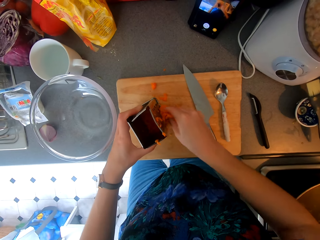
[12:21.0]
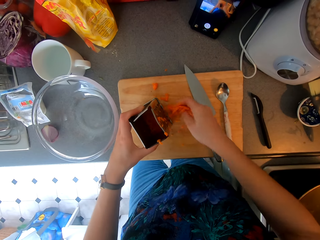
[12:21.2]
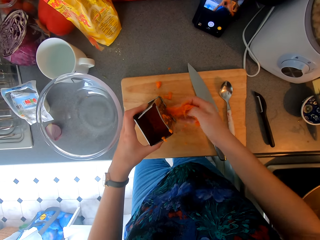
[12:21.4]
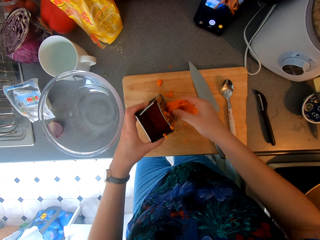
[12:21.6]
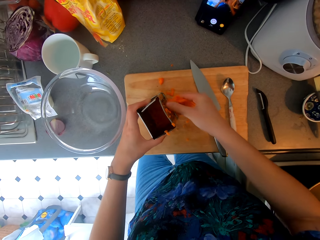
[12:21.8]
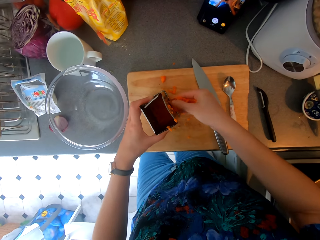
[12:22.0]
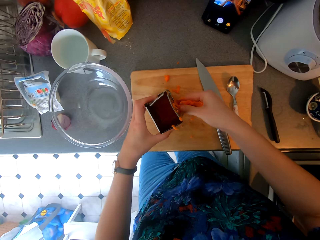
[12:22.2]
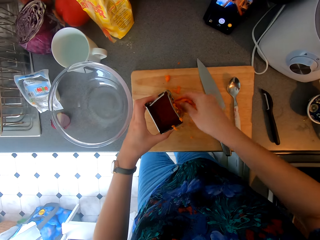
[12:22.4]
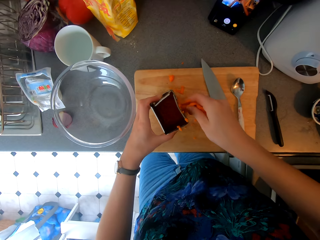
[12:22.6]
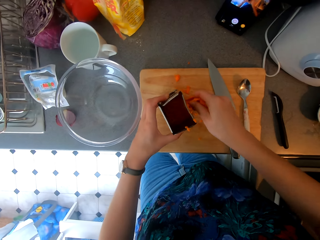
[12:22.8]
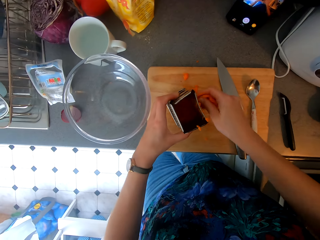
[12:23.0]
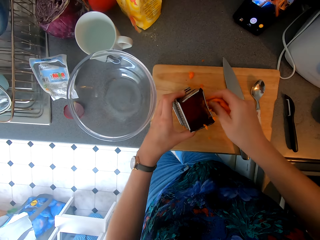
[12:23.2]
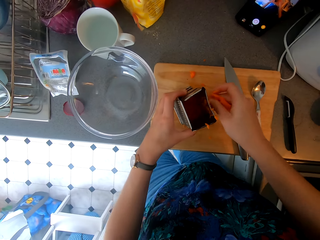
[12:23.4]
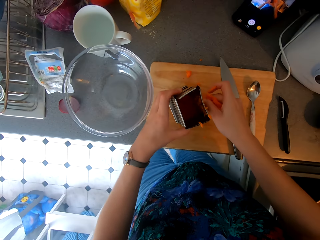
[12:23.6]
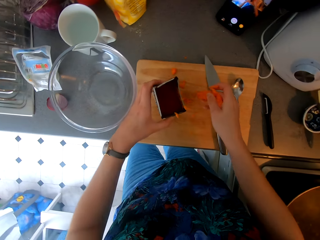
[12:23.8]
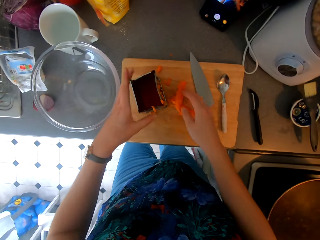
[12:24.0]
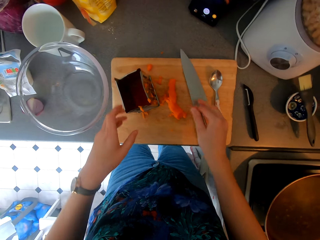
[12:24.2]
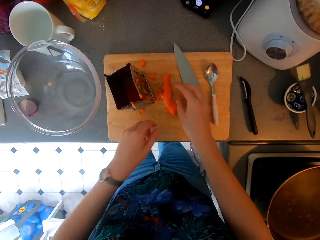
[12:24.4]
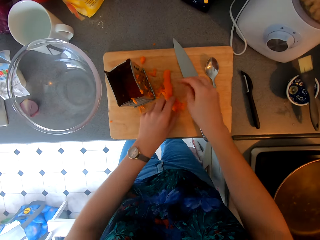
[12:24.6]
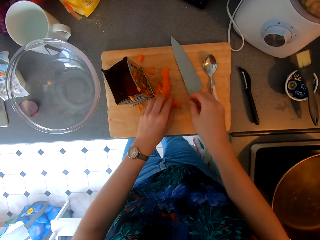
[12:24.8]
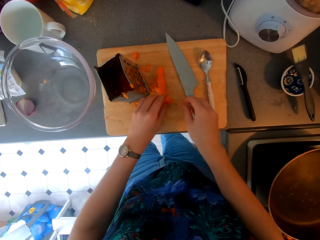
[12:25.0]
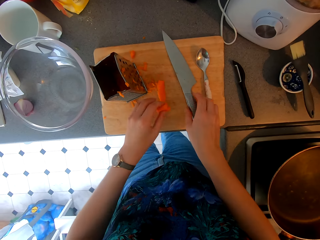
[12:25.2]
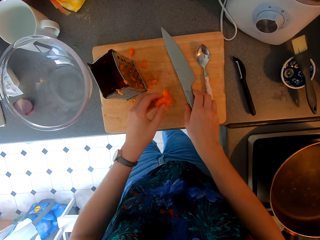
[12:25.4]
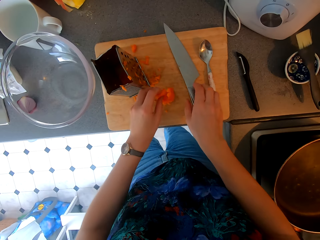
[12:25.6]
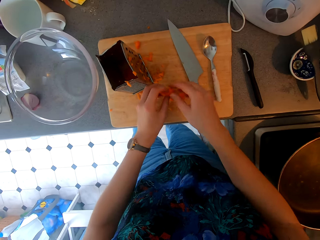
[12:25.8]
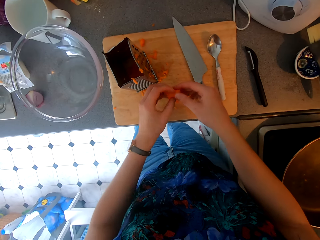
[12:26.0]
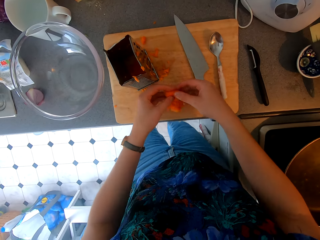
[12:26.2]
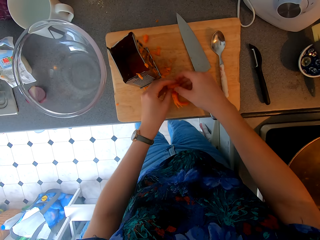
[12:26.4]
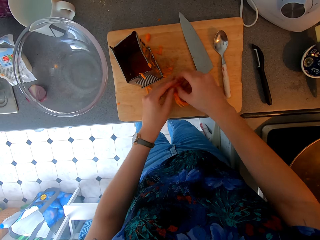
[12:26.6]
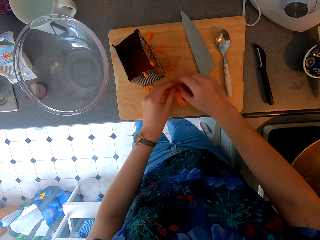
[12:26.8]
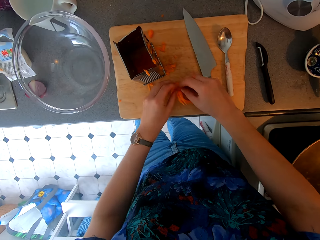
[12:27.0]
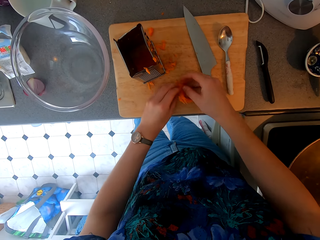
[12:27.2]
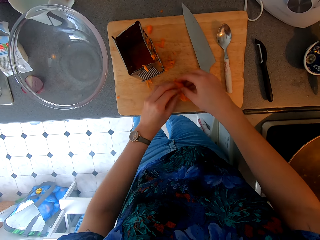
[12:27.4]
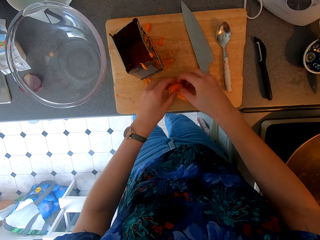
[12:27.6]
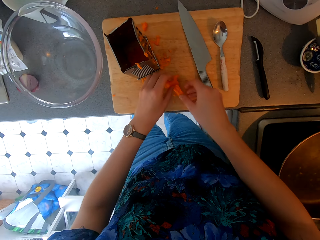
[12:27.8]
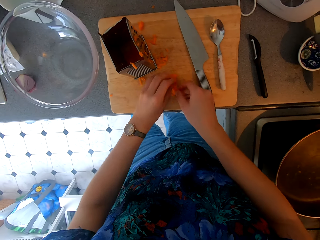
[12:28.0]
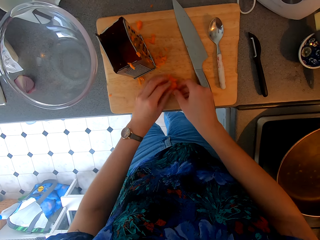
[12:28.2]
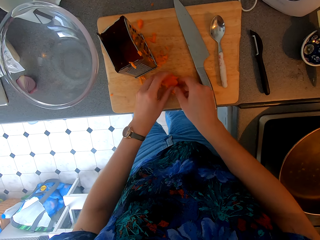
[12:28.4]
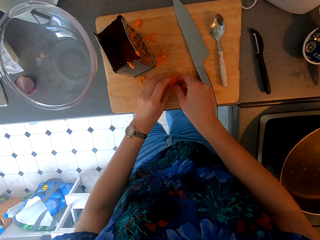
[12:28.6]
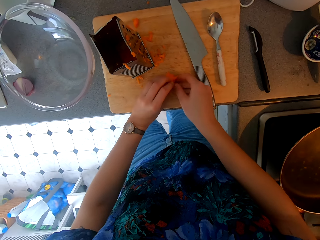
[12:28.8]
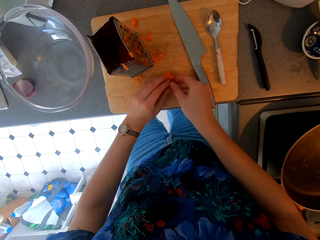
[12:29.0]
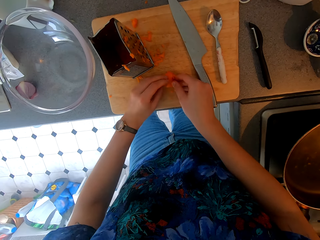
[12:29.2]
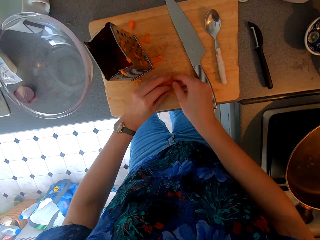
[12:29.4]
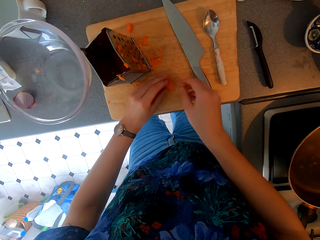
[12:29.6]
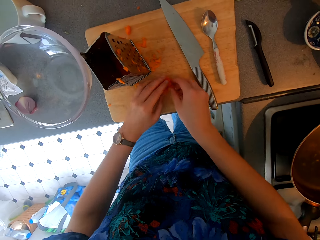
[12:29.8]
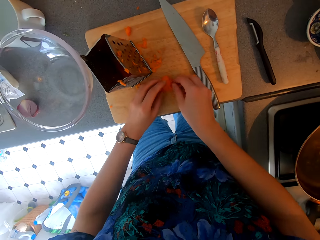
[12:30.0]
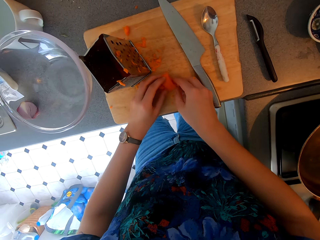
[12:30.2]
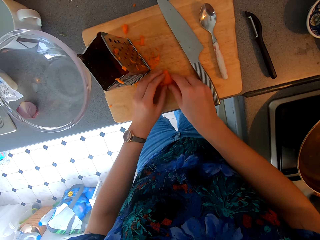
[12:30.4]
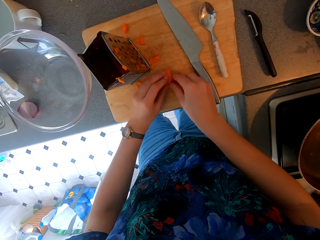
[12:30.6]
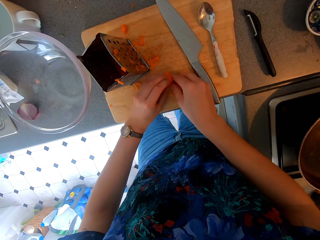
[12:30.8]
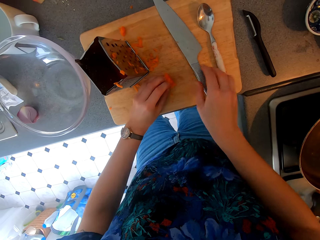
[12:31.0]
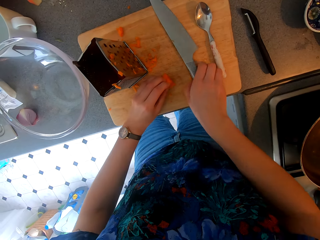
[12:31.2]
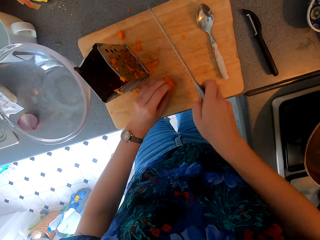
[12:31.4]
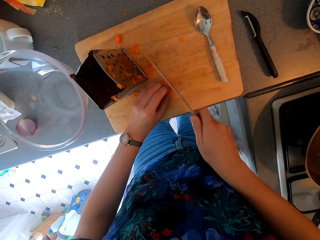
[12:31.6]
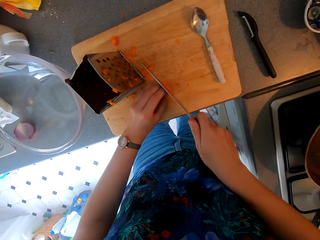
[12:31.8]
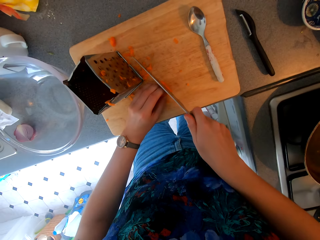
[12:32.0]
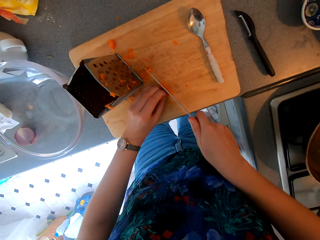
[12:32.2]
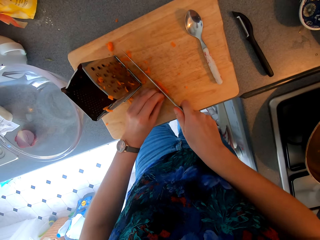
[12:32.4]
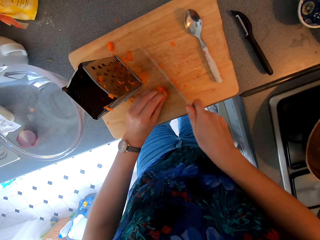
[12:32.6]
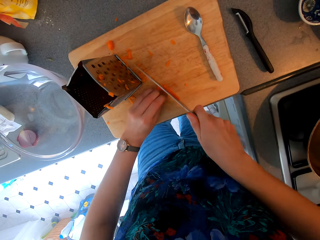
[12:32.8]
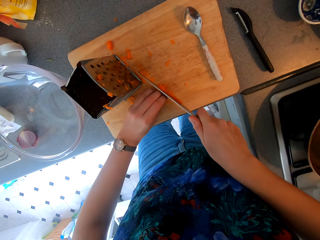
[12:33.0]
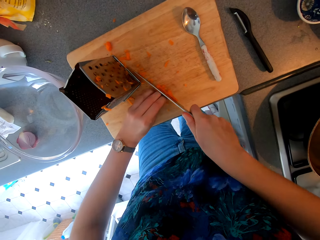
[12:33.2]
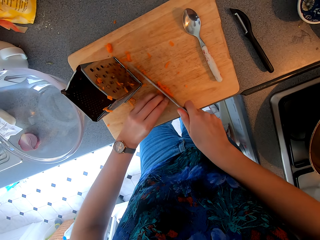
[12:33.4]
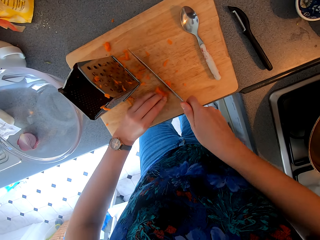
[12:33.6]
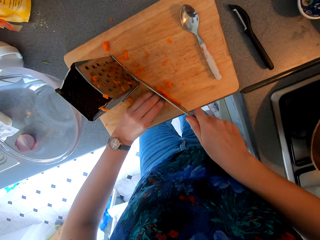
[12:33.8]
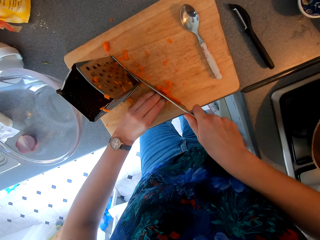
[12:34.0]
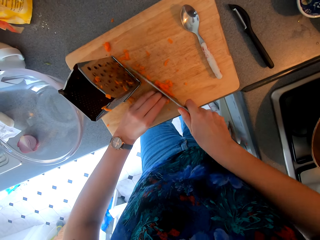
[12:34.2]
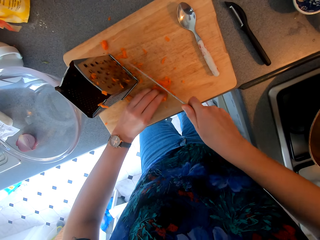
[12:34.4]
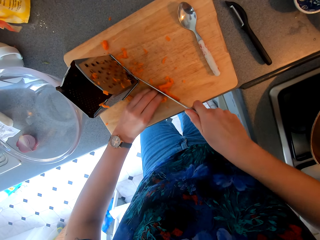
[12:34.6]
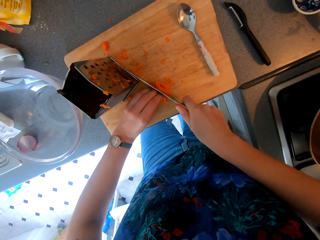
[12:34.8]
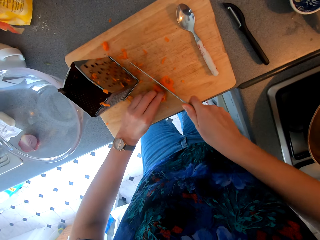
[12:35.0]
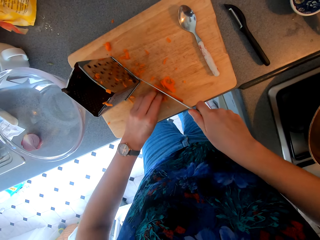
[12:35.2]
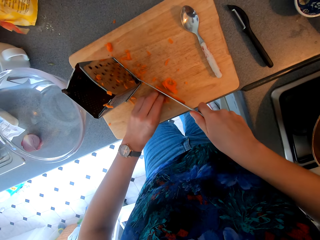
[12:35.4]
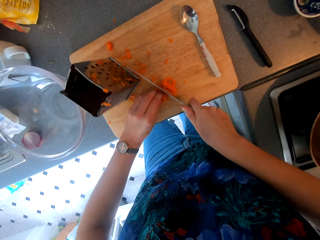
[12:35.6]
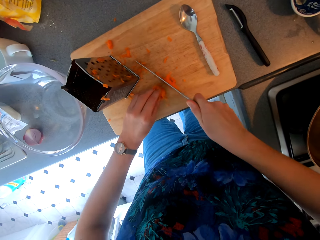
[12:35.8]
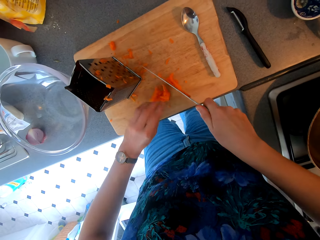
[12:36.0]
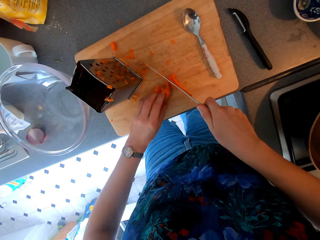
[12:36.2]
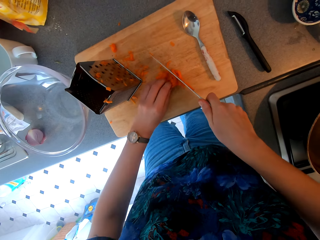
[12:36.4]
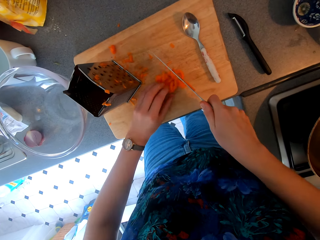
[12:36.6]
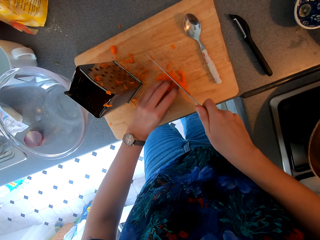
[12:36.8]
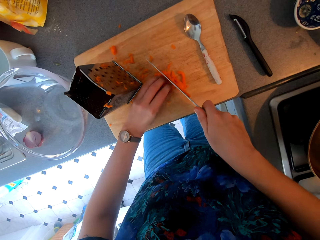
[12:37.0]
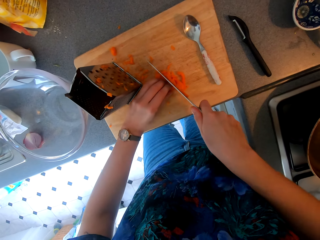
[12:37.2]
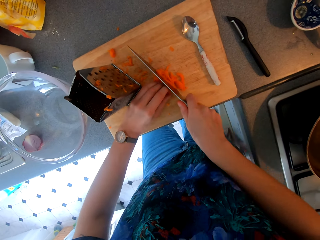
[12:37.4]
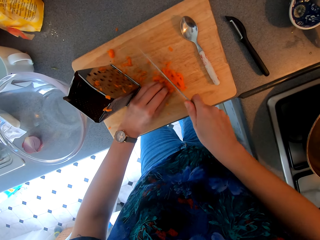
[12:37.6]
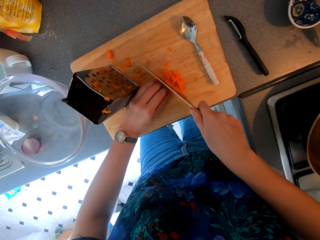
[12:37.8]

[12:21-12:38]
The camera wearer puts the carrot on the table. They fold the carrot. They hold the carrot. They chop the carrot.

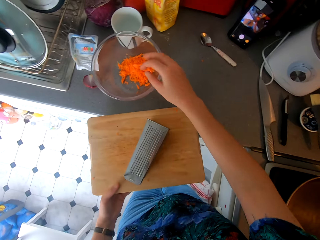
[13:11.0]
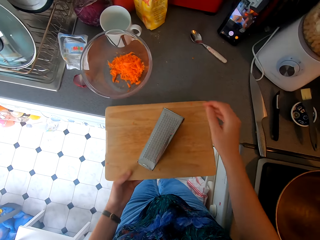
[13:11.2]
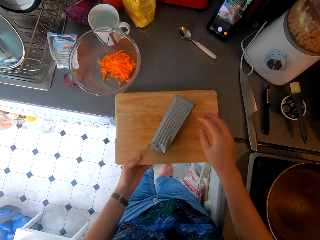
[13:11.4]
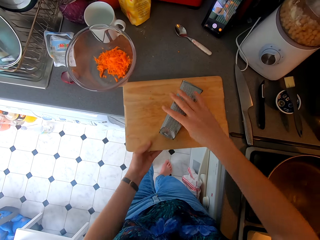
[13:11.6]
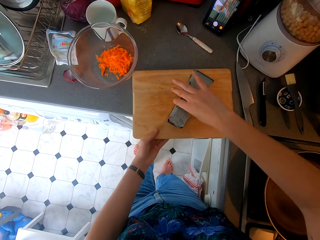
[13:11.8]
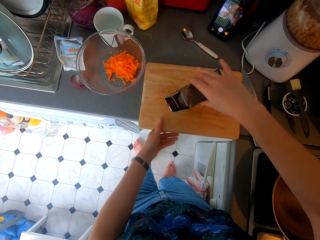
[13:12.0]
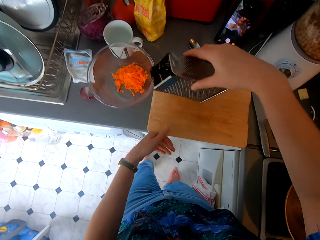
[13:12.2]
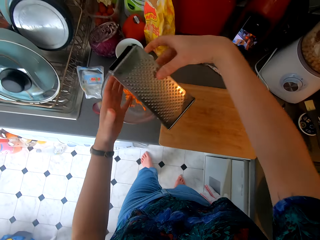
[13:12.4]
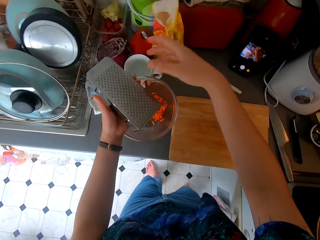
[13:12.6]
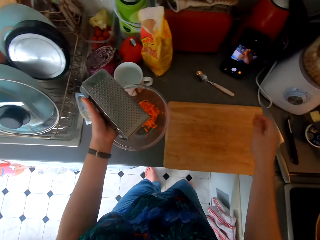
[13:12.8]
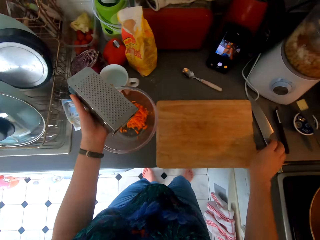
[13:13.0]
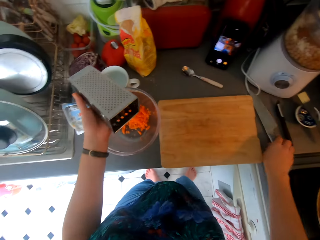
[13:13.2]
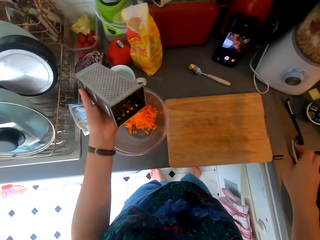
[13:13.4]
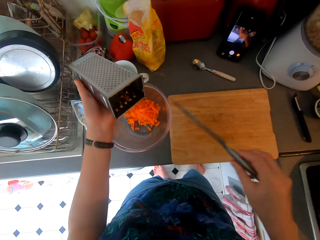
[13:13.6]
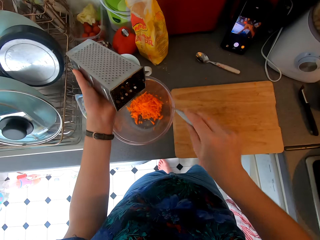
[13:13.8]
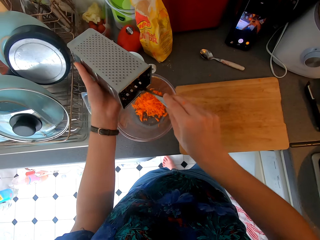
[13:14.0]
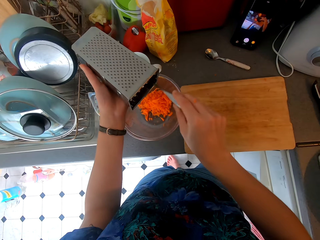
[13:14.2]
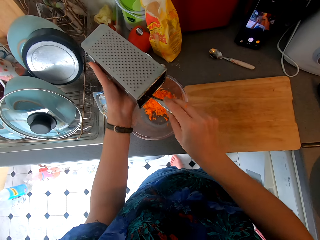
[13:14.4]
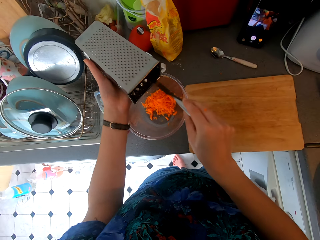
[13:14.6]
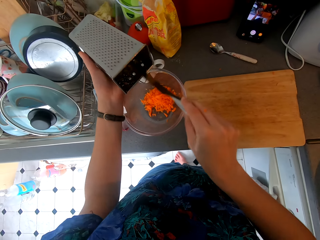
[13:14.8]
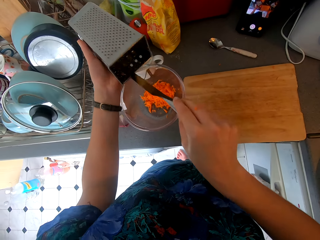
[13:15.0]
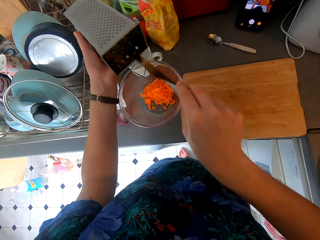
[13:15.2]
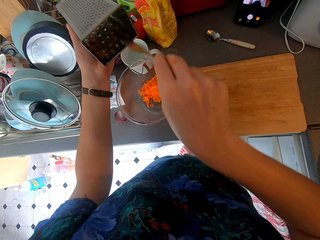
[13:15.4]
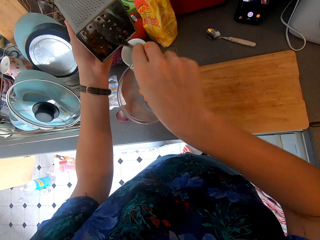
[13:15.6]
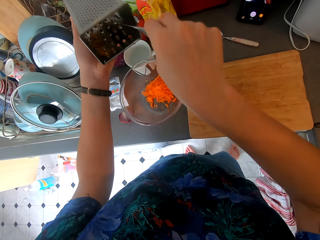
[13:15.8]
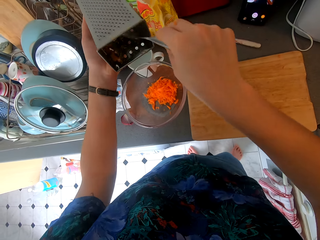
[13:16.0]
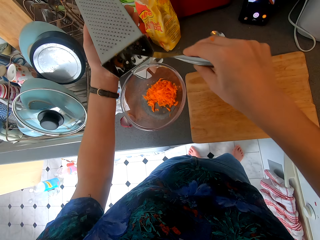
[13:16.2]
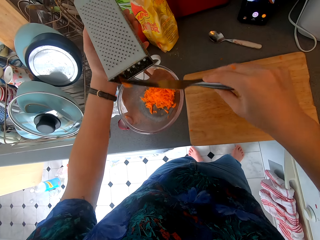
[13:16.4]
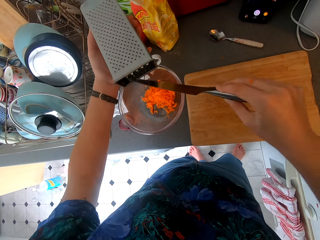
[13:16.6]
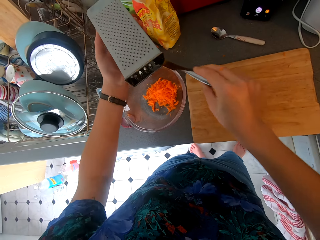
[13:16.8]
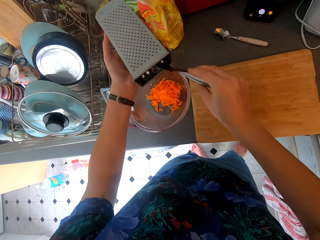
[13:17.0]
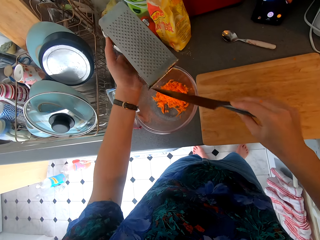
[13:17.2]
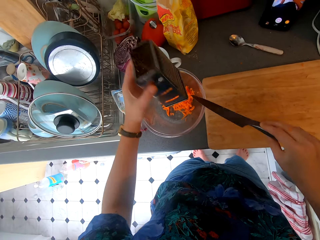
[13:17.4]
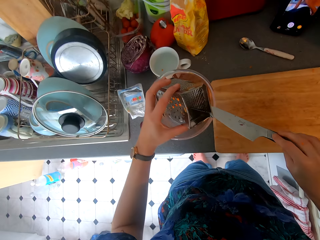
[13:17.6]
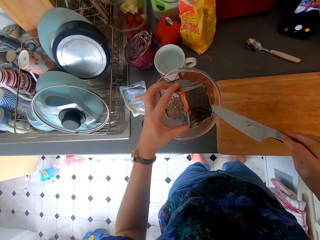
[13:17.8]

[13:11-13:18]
The camera wearer puts the chopping board and a carrot grater on the table. They pick up the carrot grater. They scratch inside the carrot grater. They remove carrots with a knife.
